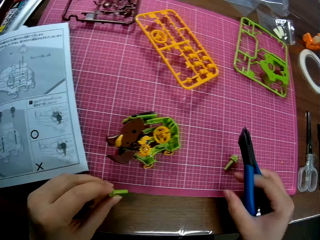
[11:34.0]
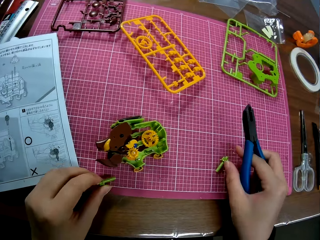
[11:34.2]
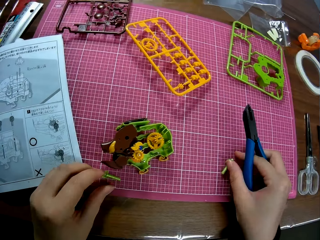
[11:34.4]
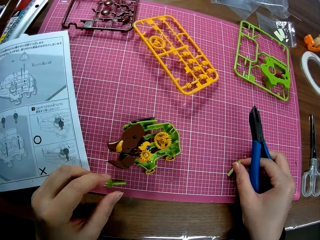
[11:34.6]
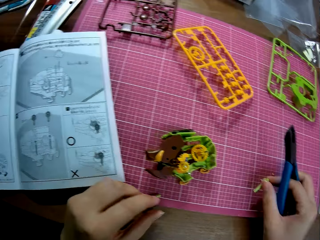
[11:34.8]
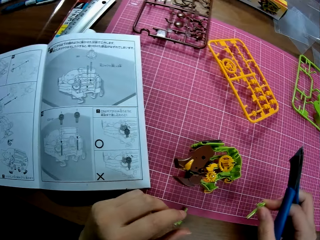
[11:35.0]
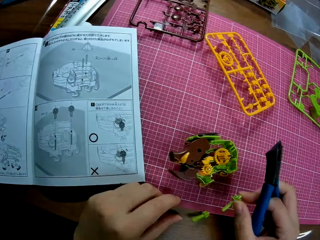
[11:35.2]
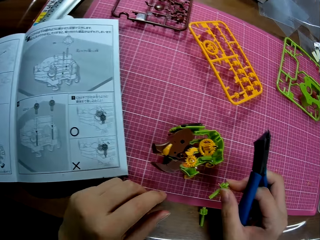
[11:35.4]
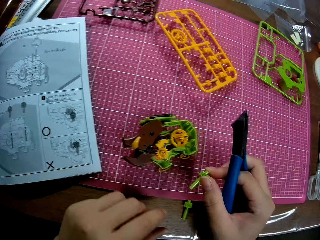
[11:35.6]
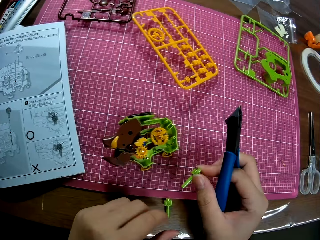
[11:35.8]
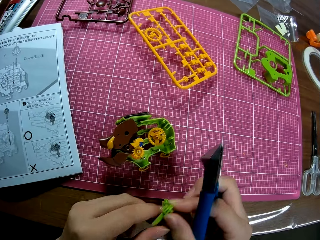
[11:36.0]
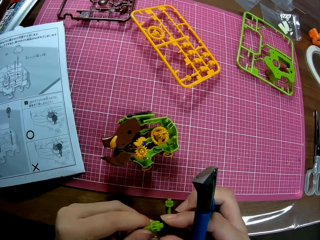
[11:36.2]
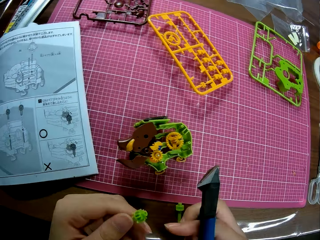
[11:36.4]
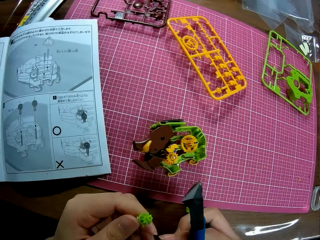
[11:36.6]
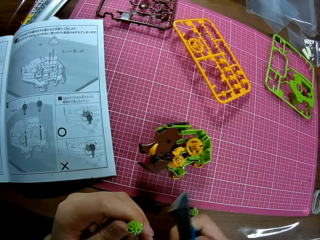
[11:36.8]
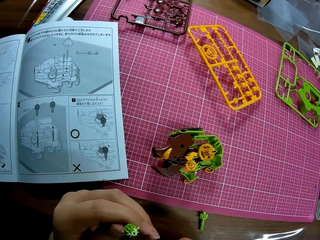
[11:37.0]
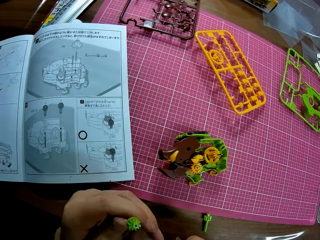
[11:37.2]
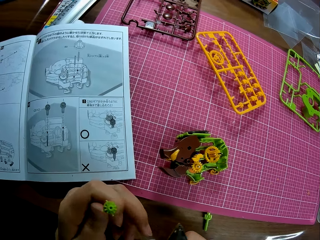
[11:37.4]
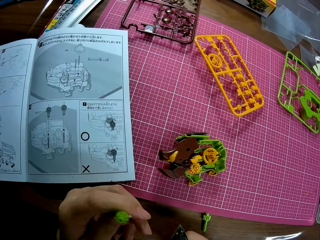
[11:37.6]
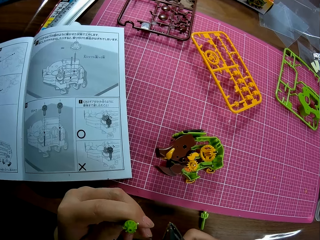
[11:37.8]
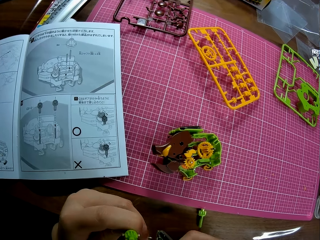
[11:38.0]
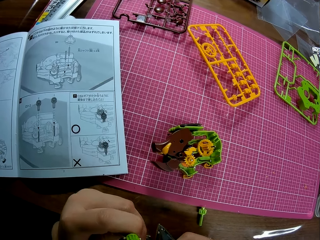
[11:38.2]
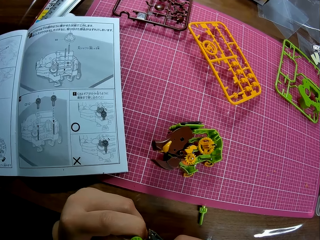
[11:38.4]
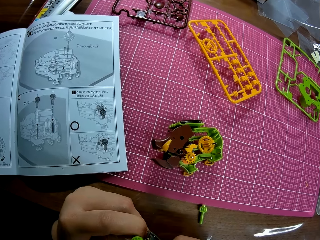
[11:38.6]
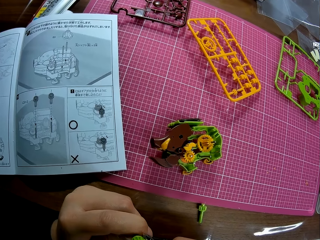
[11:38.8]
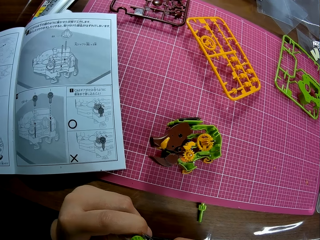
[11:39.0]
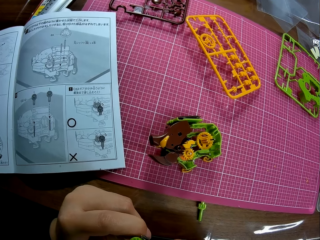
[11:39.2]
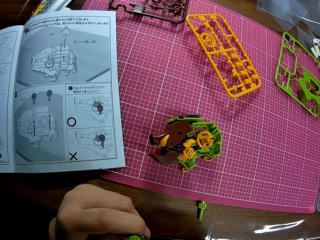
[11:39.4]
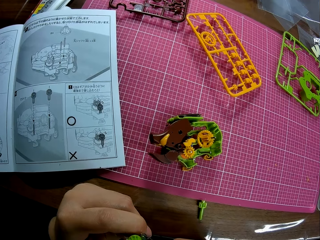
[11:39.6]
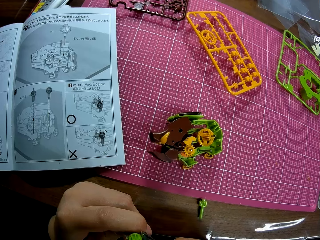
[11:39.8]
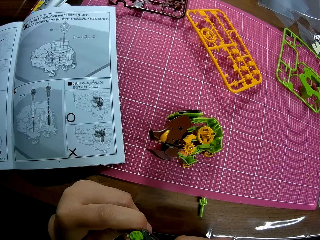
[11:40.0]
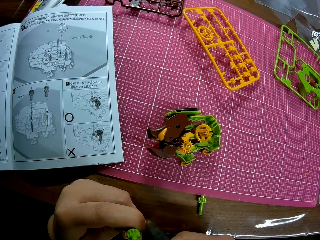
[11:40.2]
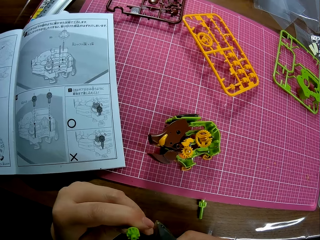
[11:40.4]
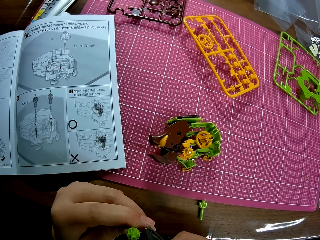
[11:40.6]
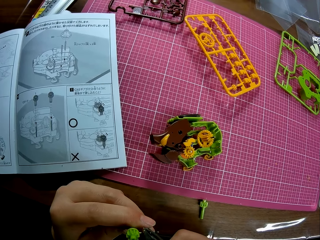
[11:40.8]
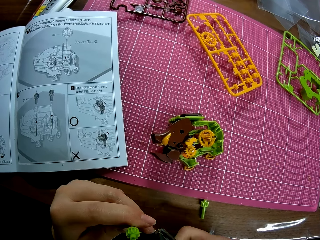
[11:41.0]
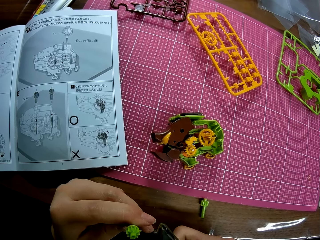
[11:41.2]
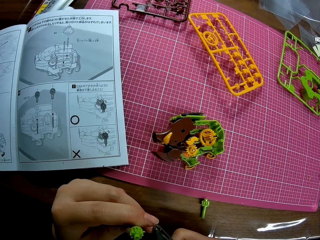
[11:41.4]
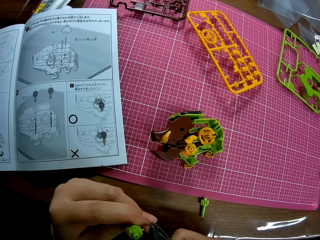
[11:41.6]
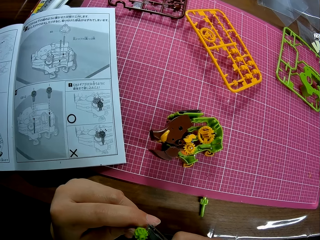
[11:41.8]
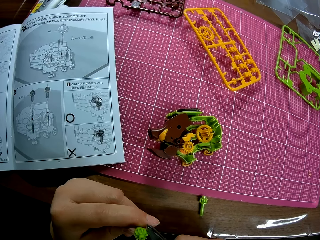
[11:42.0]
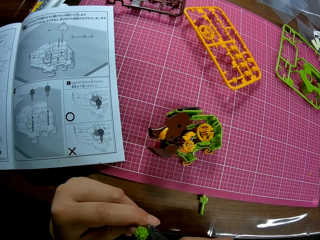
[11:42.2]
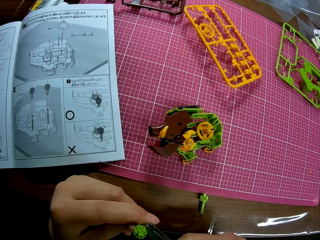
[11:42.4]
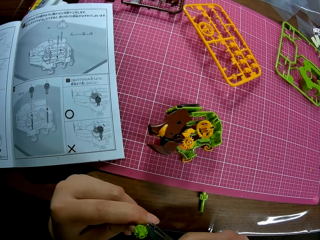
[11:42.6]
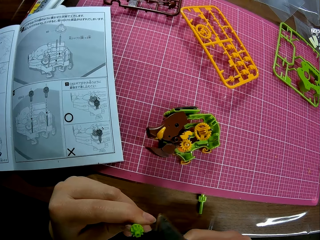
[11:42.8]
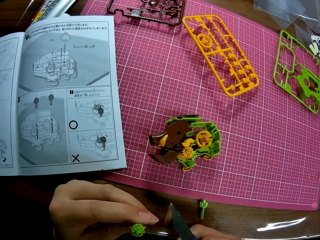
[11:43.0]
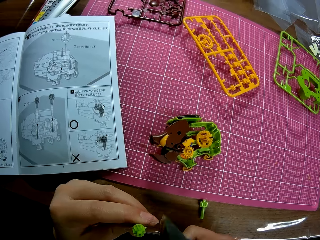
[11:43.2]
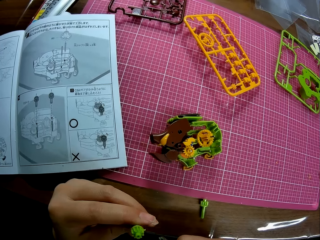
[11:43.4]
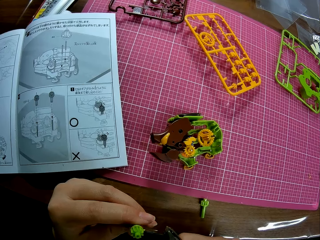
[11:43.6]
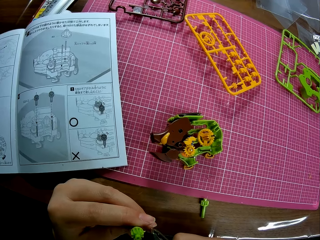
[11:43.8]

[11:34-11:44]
The camera wearer picks up the plastic piece on the table and drops the plastic piece on the table. They adjust the plastic piece with the plier.

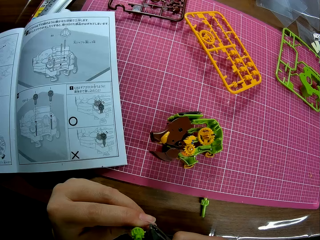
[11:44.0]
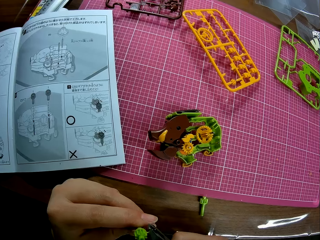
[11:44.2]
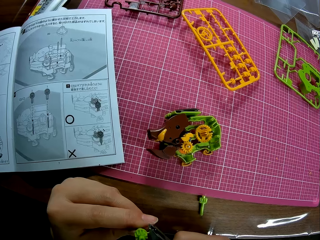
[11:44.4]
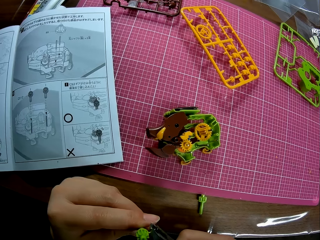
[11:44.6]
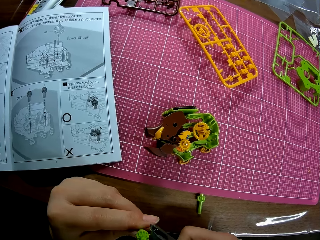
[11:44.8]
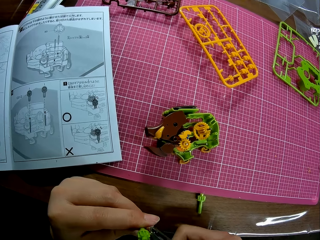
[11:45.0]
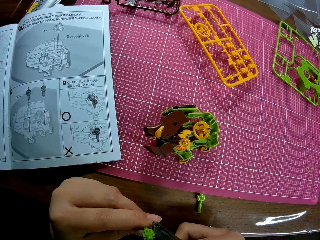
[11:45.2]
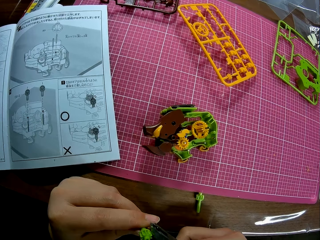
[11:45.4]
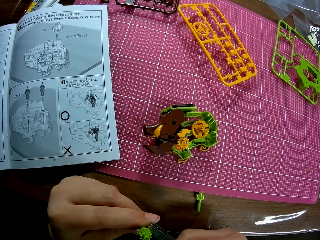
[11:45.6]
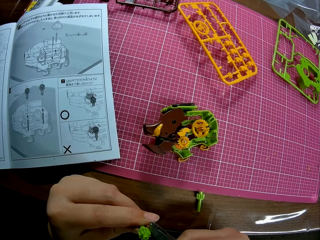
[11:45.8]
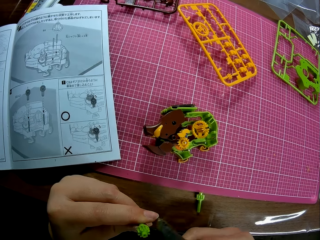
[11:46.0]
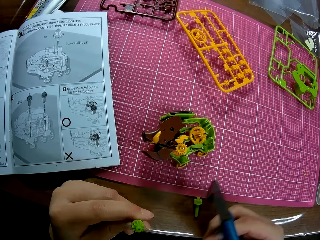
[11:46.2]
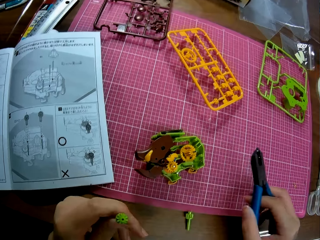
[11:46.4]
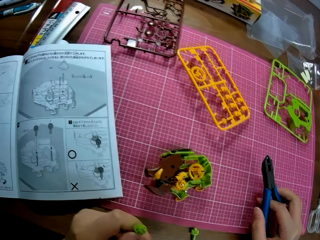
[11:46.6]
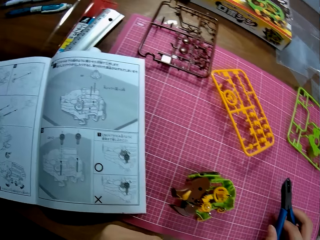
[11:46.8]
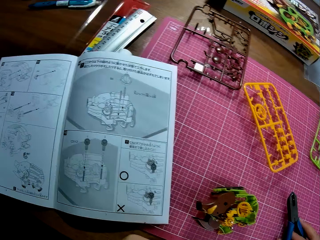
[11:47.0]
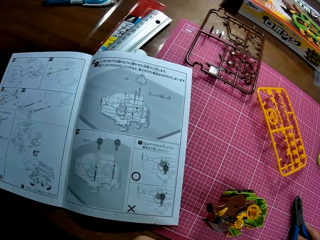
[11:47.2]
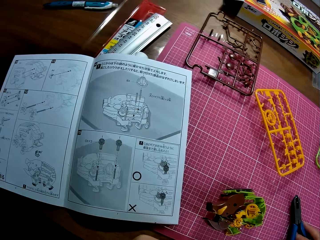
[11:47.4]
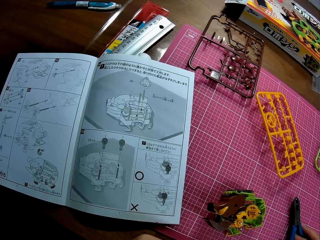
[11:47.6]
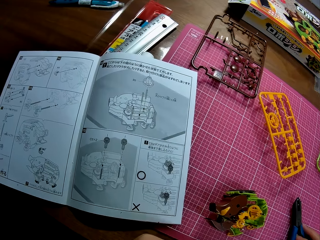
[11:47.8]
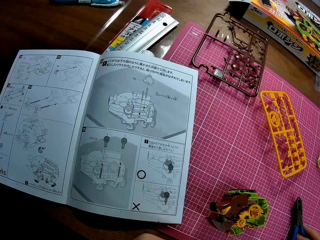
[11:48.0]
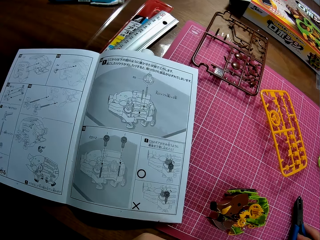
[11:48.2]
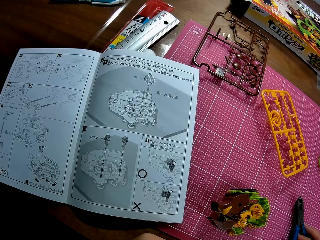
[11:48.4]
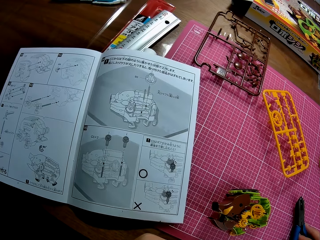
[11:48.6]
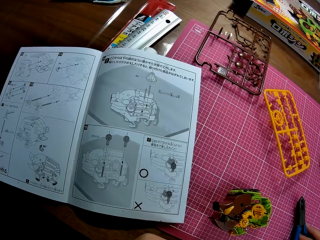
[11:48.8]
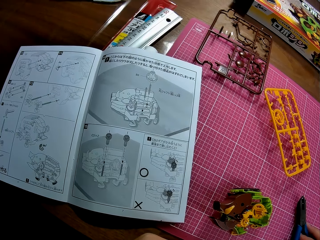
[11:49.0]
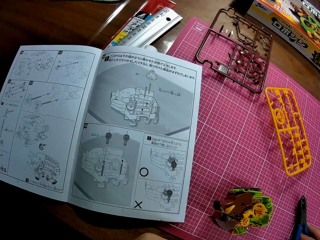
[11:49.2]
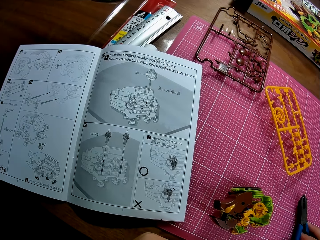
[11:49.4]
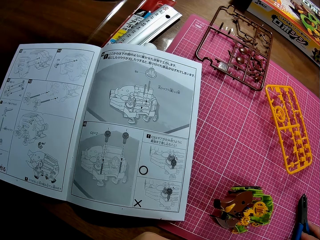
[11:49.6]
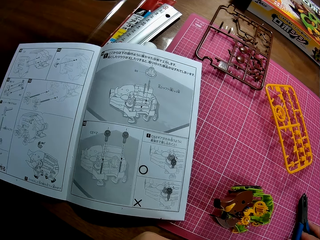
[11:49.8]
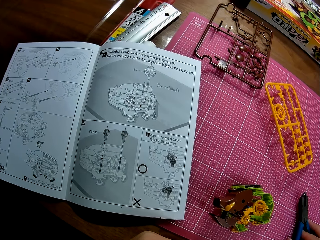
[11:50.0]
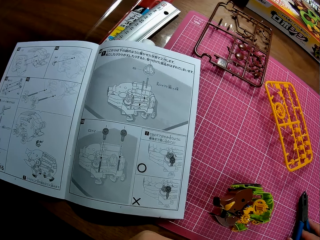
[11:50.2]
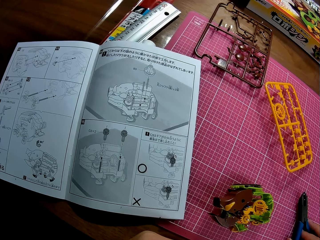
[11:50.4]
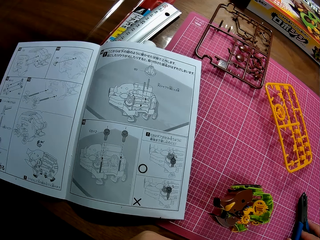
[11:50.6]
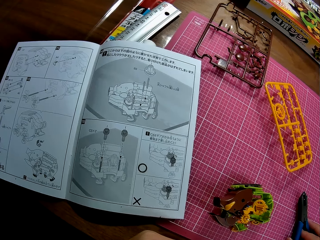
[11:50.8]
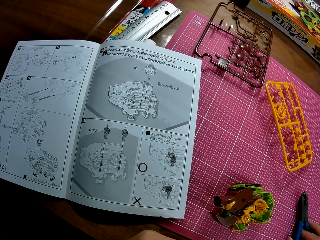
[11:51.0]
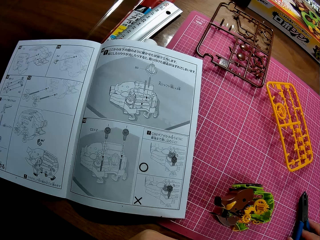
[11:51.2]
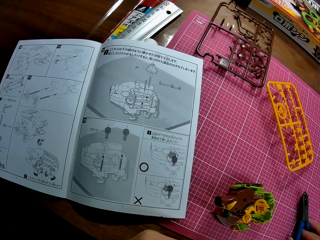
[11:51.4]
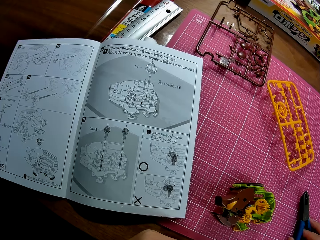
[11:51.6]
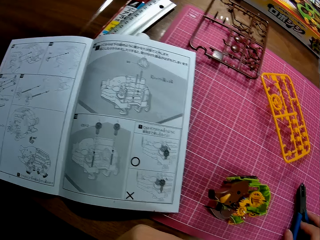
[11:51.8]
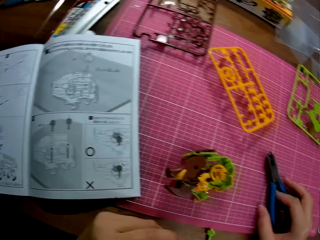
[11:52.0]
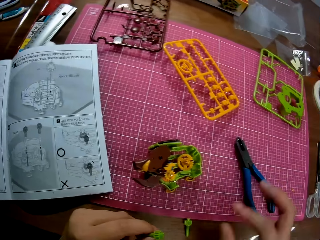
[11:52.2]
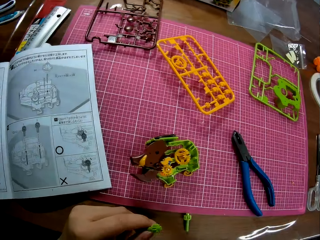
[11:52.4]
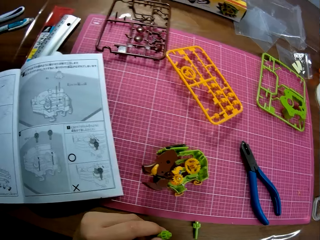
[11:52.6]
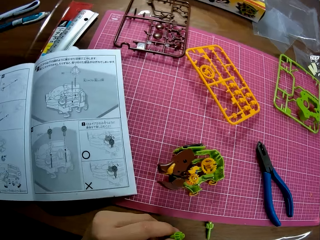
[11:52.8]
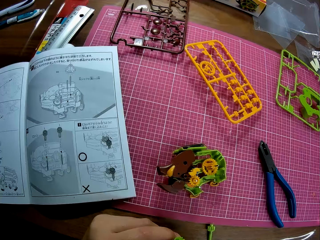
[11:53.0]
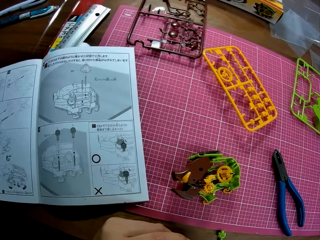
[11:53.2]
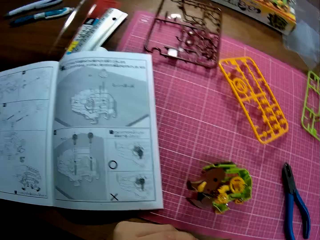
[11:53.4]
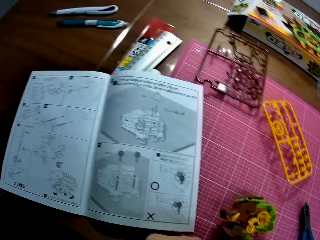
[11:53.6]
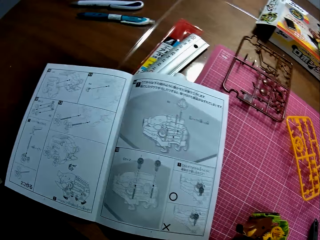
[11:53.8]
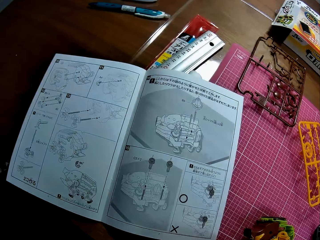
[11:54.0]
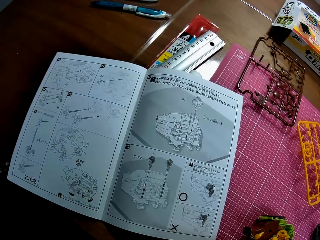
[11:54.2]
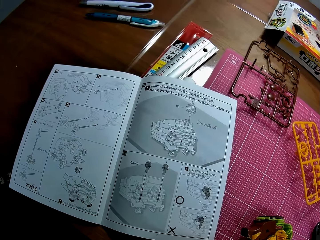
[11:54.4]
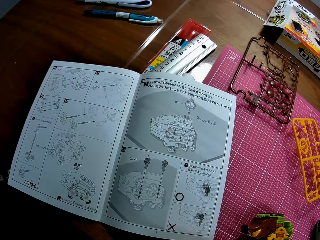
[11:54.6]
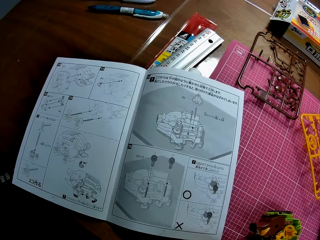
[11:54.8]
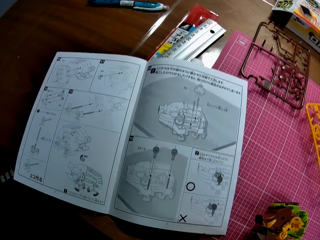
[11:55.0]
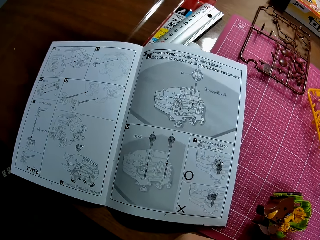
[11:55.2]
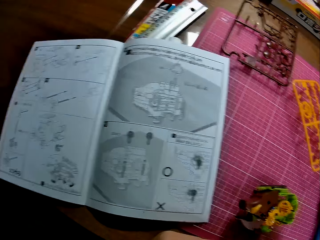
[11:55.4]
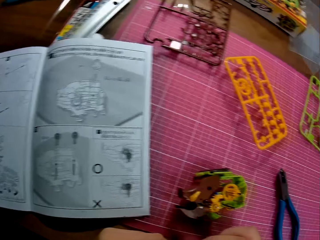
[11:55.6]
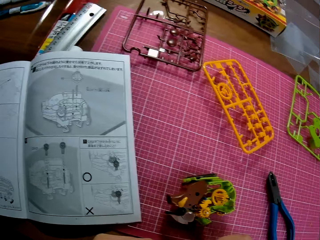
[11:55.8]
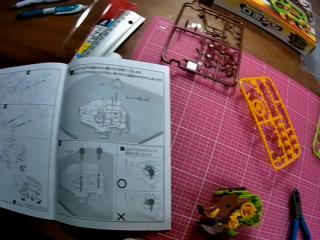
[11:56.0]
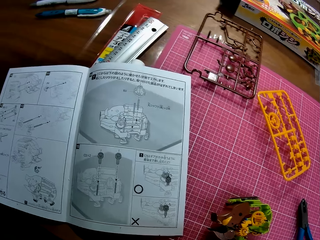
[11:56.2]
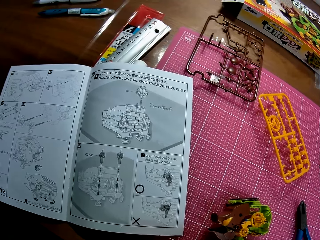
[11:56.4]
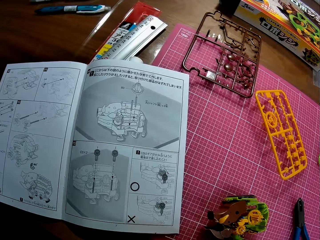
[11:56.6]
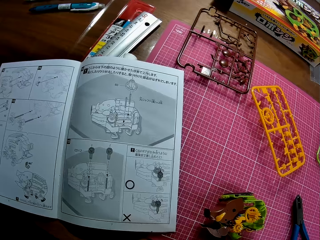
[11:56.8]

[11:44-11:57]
The camera wearer drops the plier on the table. They look at the sketch book. They leave the pliers on the table. They look at the sketch book.
